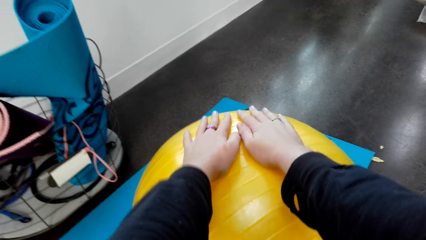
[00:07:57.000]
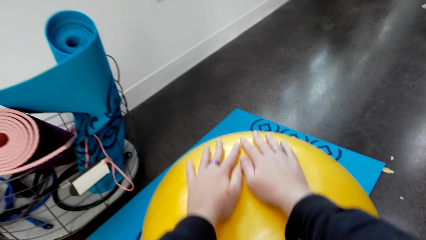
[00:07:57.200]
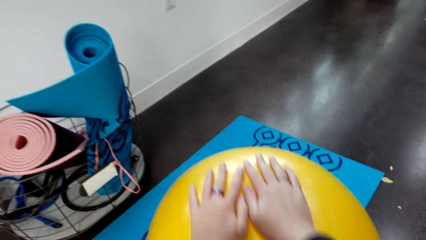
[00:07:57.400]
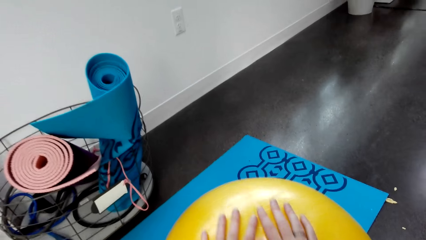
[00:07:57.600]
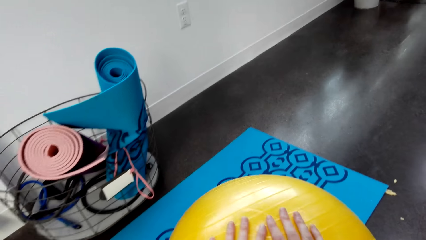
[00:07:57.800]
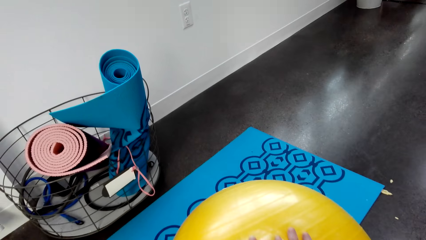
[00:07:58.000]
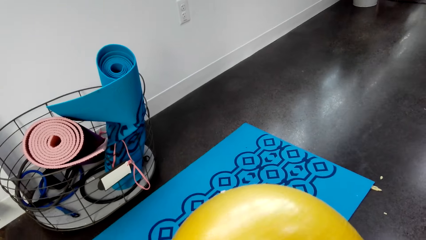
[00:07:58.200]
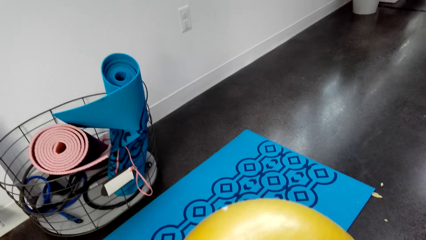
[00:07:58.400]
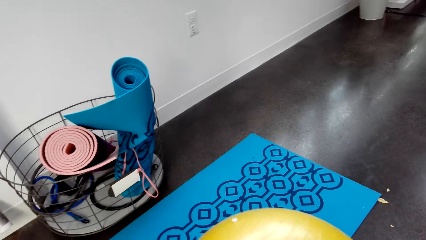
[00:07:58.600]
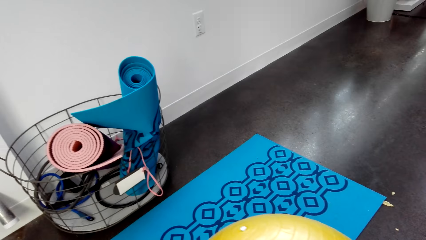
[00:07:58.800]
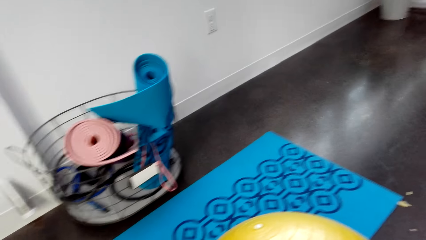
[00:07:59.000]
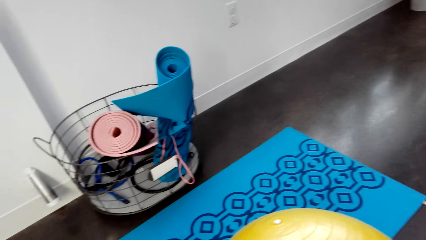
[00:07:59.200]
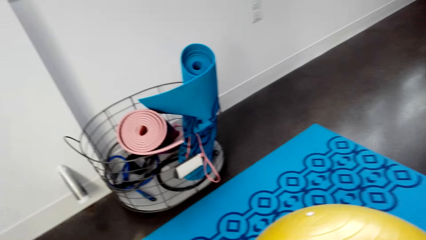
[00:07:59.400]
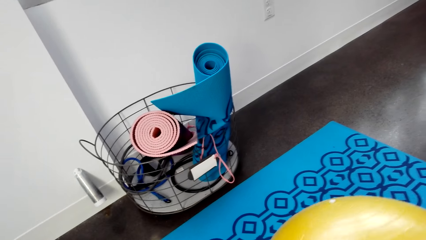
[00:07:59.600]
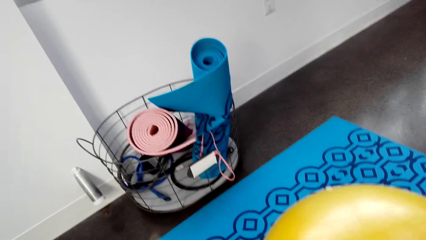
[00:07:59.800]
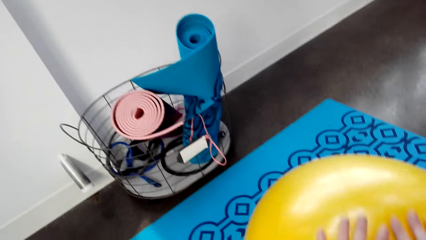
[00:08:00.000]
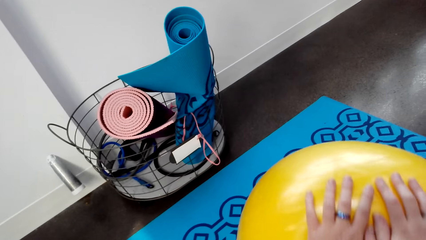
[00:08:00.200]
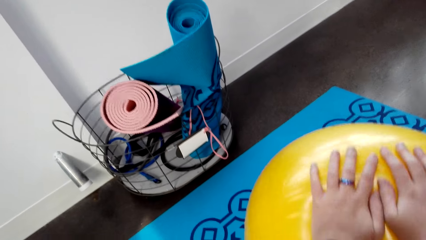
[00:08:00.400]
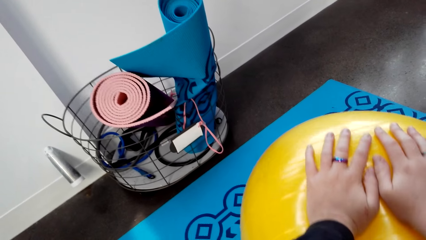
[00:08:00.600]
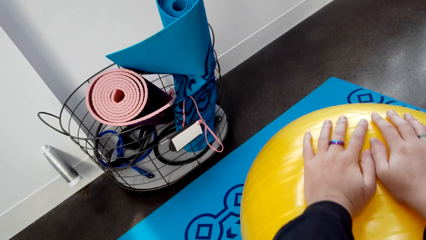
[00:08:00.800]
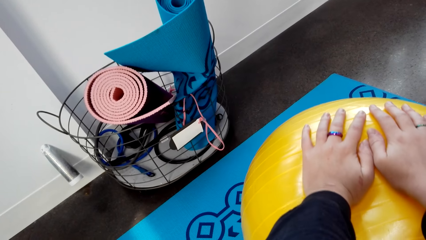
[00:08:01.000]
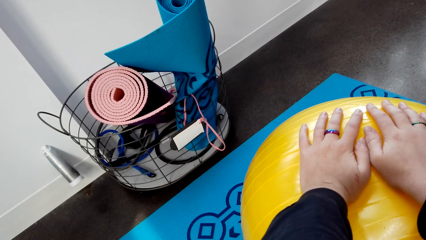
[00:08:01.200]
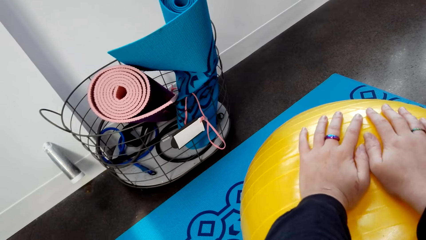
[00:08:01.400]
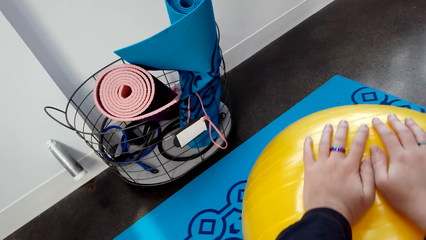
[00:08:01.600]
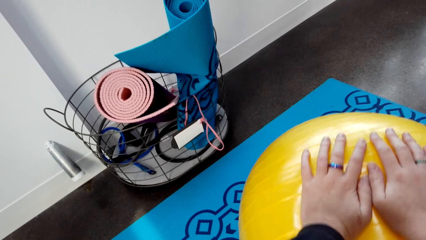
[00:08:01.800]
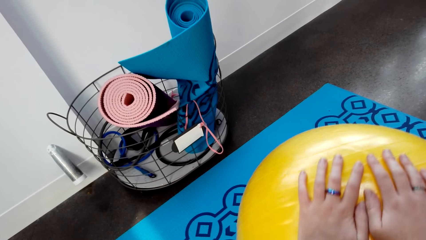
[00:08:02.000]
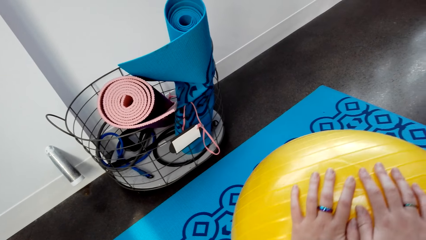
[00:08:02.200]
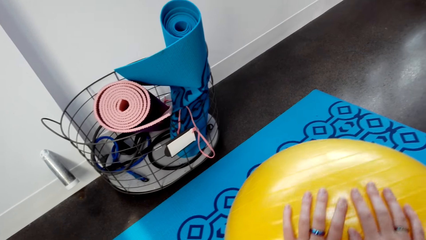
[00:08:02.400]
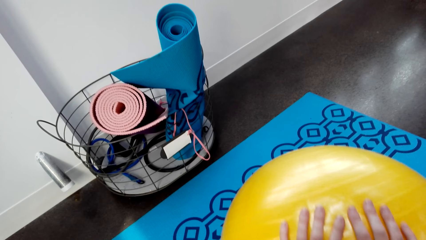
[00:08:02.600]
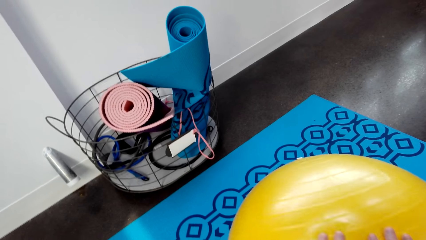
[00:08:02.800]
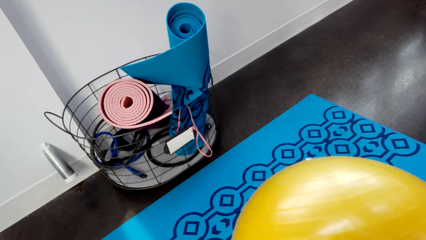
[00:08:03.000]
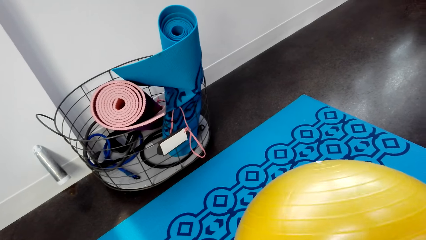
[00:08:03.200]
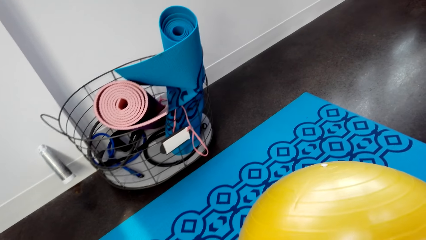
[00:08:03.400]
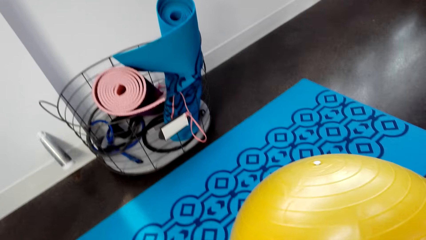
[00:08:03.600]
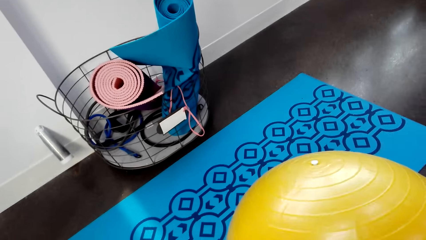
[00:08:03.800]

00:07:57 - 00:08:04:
The camera wearer exercises with the balance ball.

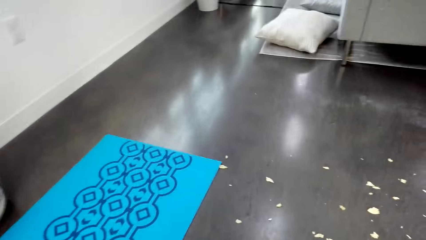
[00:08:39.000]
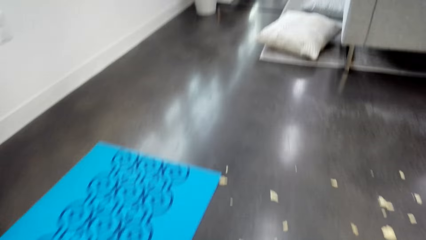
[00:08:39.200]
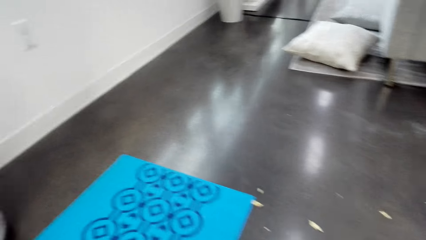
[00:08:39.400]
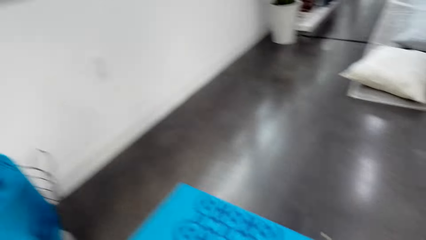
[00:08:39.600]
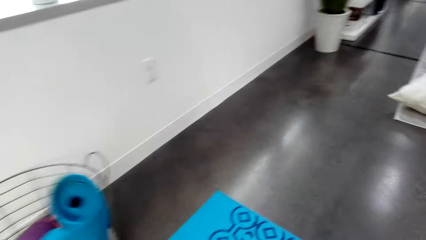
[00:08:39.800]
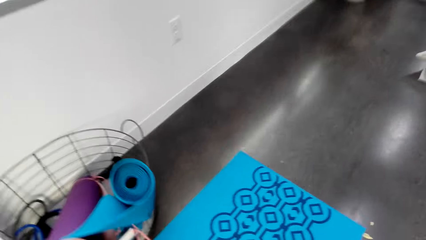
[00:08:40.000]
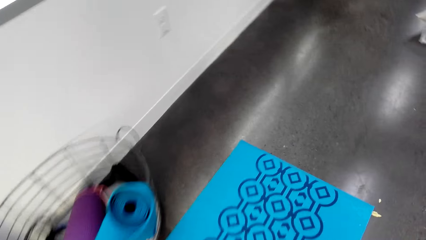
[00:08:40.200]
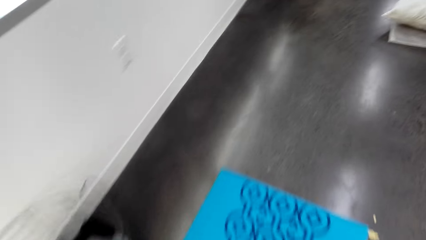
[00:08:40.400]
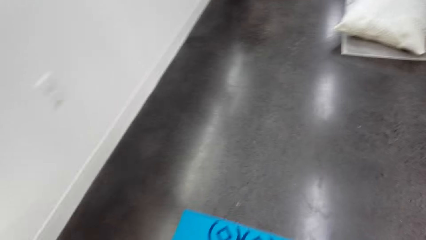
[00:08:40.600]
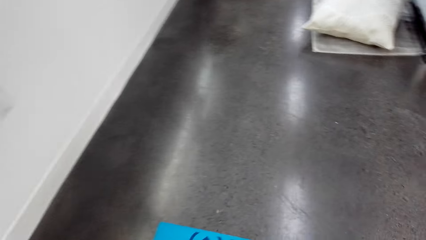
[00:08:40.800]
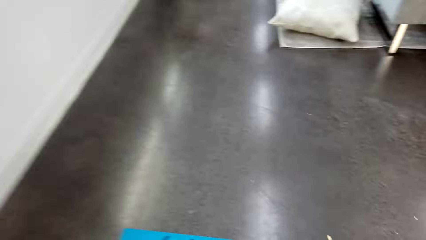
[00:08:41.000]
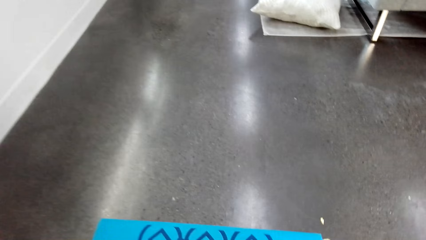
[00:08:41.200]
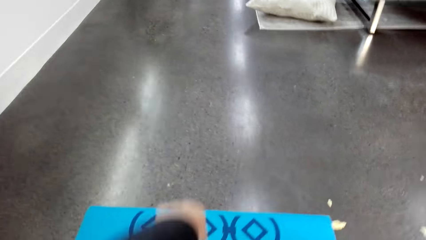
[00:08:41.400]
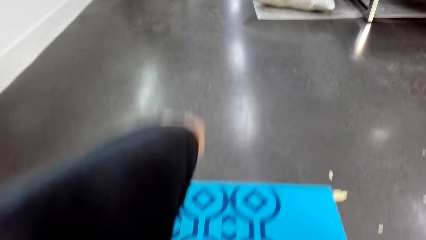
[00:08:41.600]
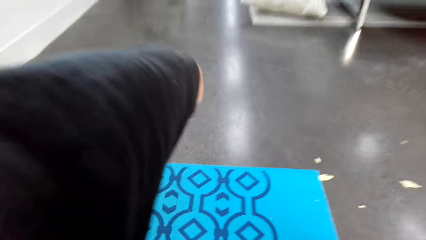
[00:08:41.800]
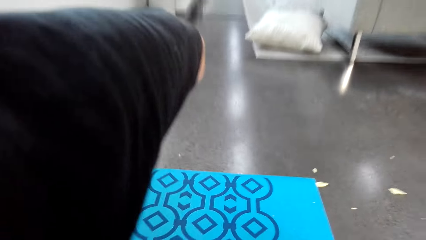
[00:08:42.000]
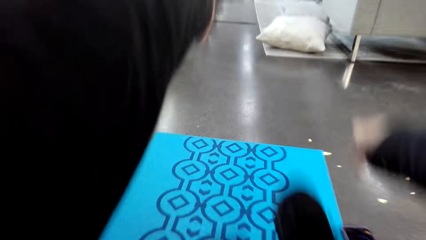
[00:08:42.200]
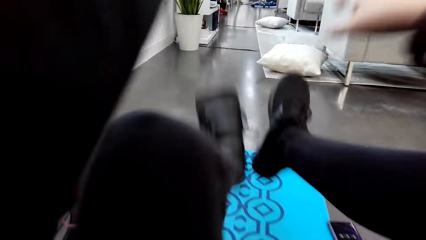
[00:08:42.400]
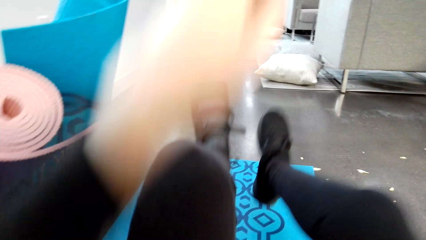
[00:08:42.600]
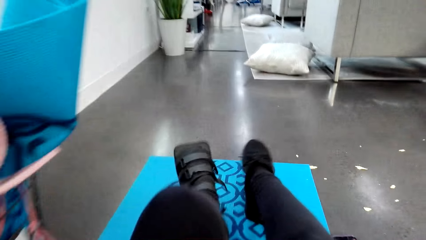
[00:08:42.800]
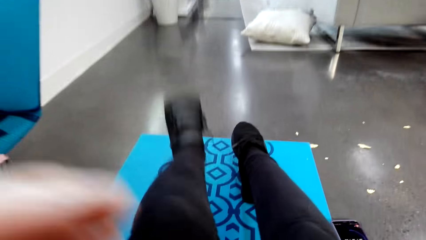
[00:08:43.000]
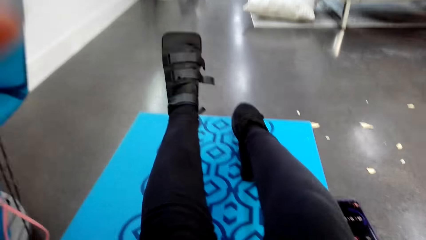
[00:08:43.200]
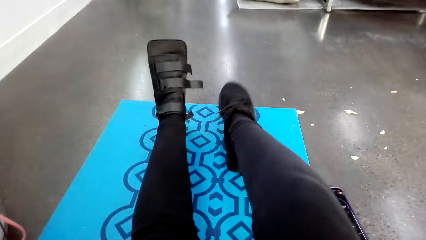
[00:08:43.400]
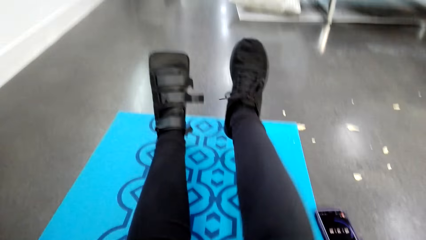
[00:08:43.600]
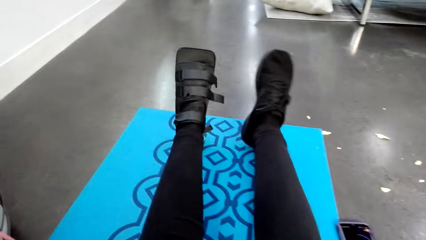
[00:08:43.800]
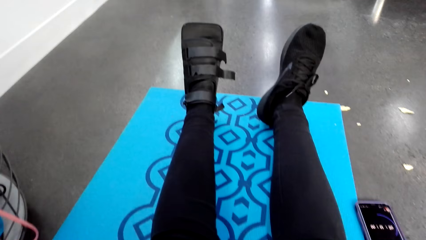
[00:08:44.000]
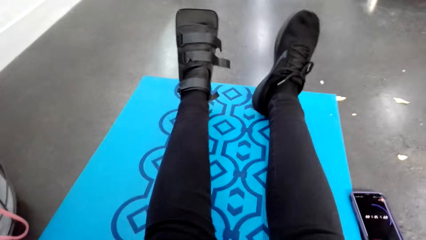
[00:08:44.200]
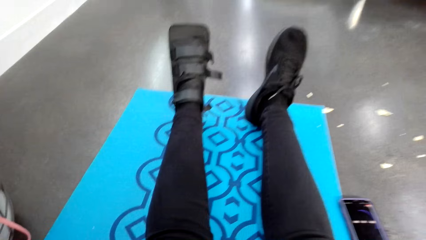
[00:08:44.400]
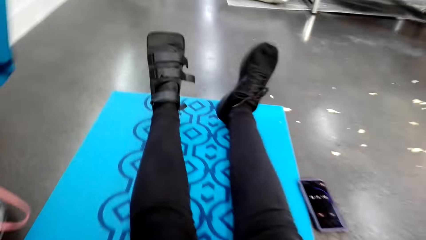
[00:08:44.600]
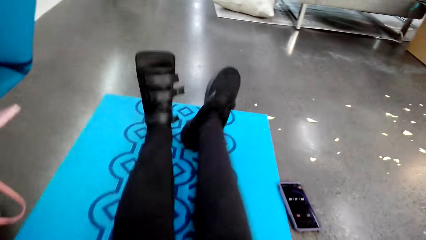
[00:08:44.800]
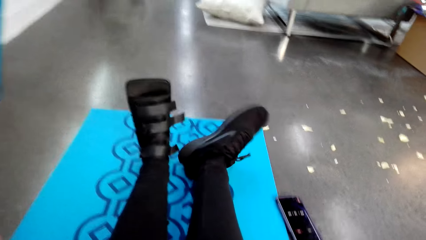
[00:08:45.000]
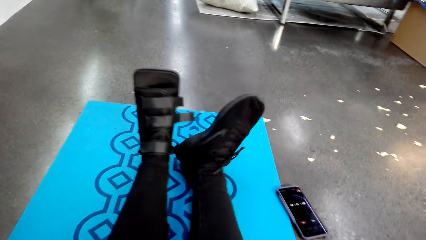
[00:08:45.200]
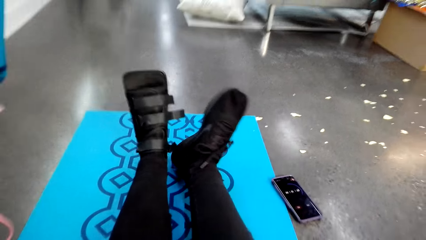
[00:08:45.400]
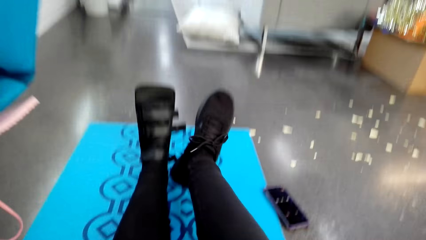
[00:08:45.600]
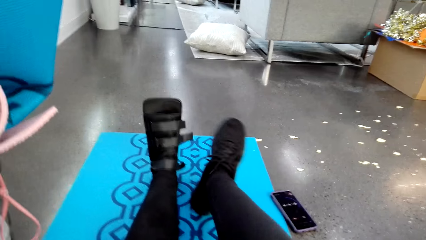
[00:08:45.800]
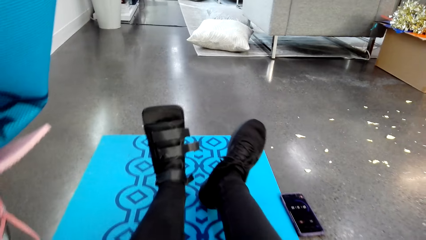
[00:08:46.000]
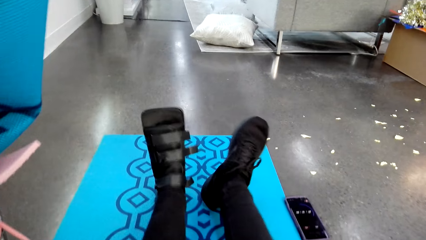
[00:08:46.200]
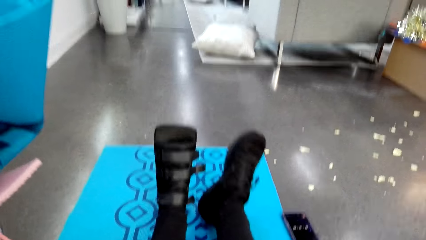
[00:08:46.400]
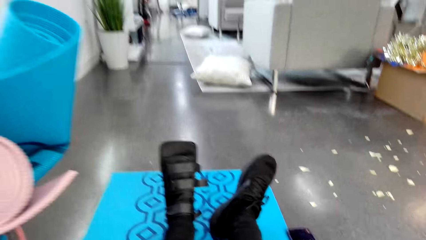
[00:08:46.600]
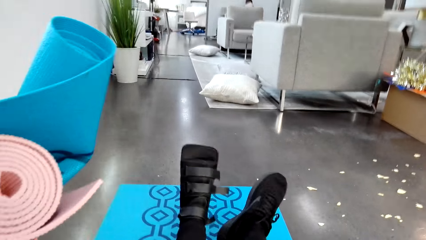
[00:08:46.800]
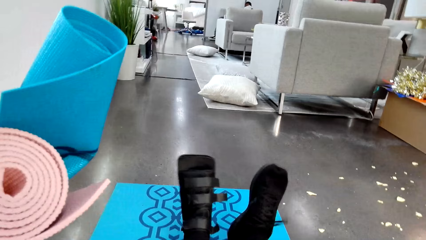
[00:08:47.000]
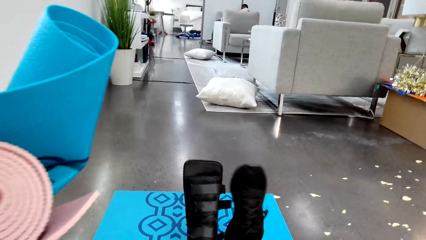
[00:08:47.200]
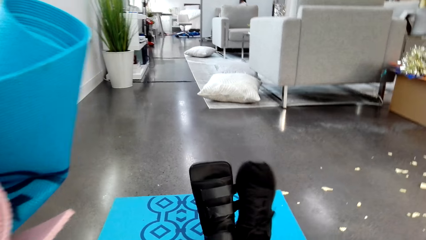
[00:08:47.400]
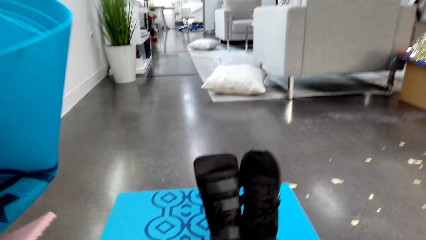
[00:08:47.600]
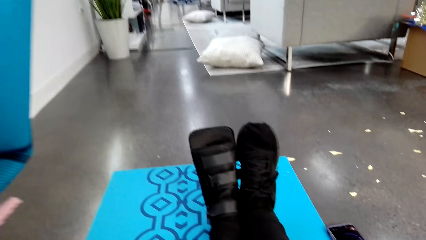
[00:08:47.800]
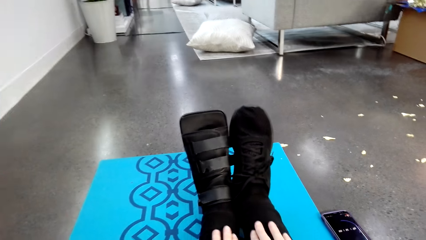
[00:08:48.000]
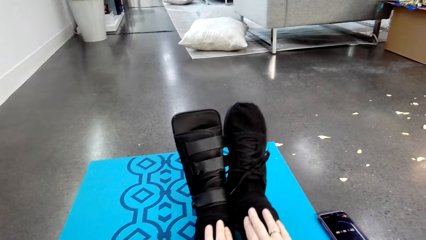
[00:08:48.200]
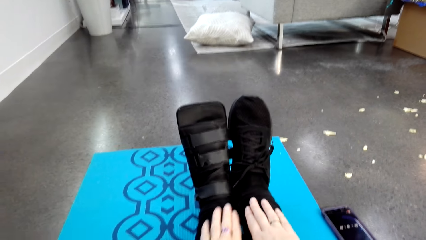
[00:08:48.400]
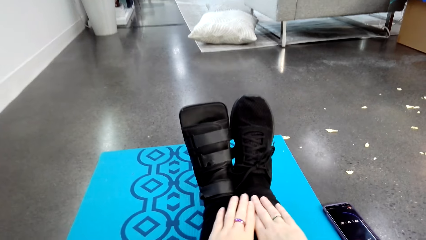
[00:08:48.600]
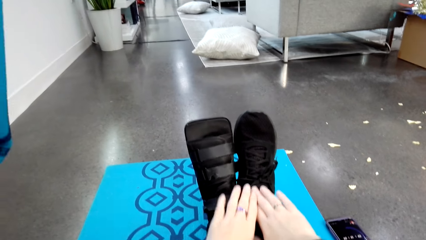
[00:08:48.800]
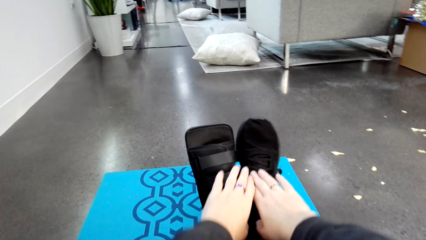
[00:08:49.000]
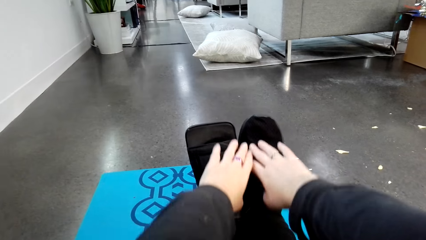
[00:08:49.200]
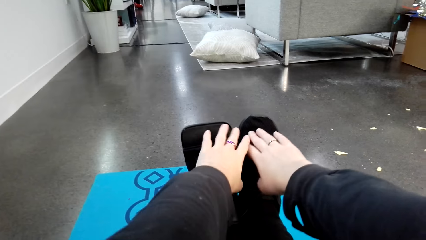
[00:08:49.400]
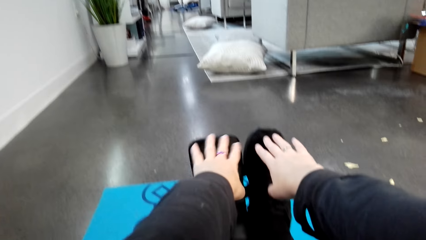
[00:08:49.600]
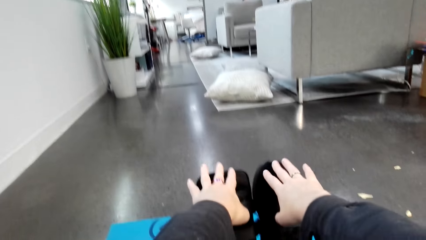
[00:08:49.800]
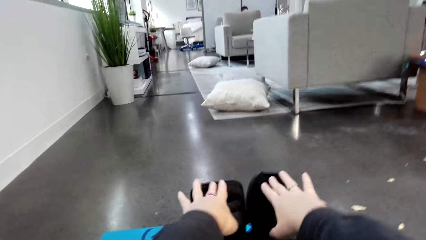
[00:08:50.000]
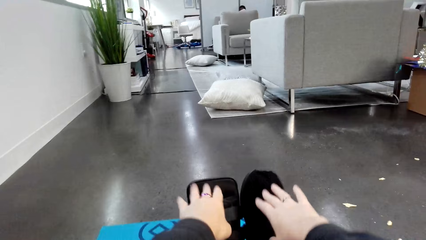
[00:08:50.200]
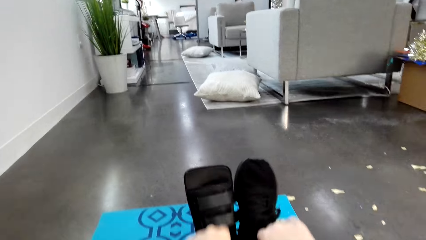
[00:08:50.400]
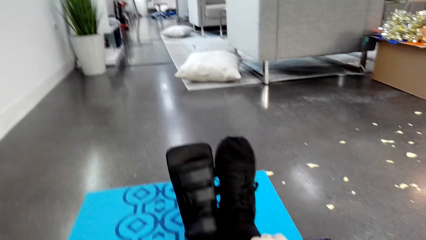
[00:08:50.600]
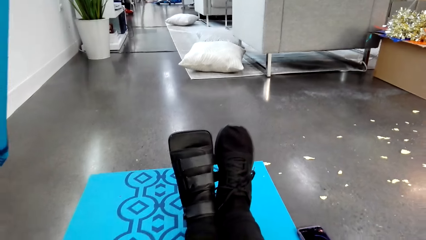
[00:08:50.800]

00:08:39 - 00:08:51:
The camera wearer looks around. They sit on the yoga mat. They exercise on the yoga mat.
